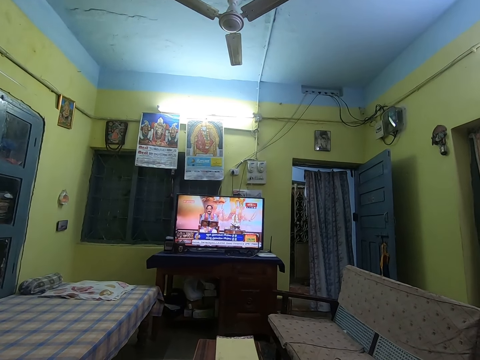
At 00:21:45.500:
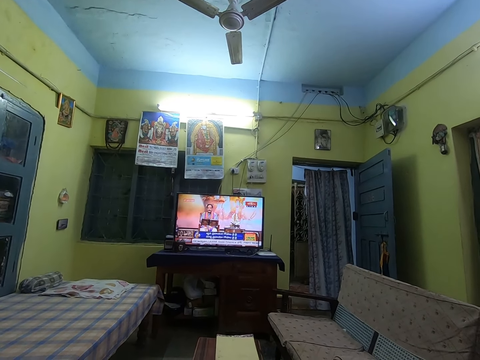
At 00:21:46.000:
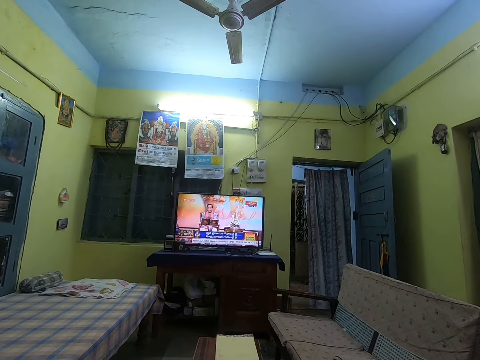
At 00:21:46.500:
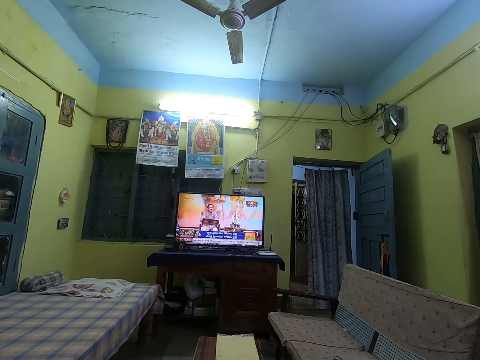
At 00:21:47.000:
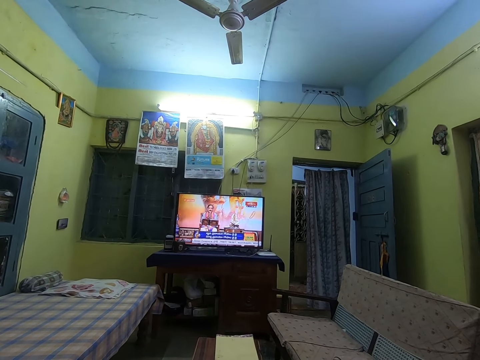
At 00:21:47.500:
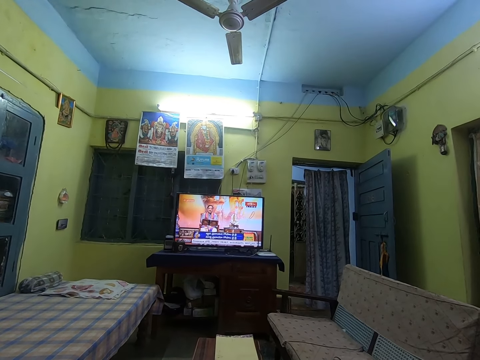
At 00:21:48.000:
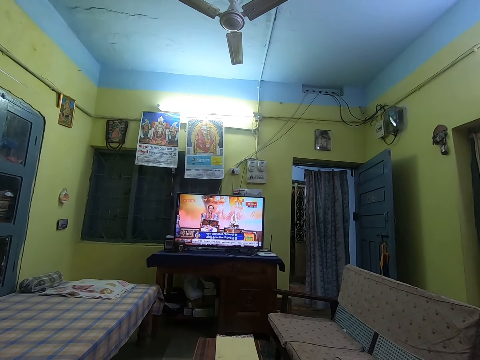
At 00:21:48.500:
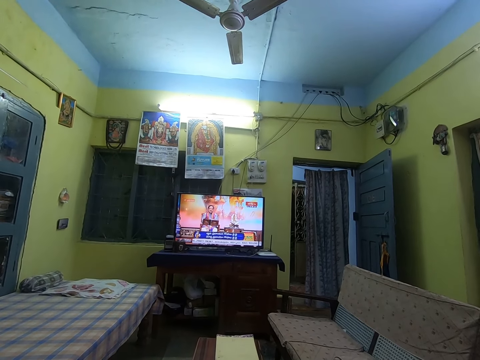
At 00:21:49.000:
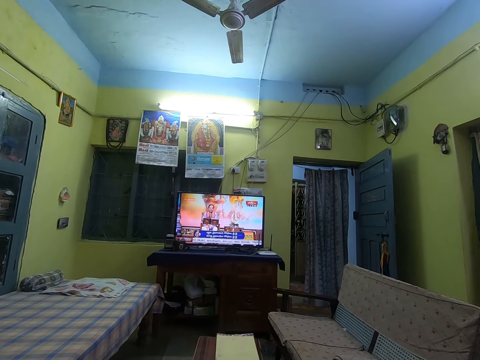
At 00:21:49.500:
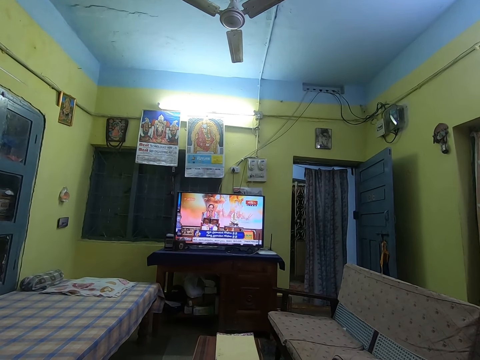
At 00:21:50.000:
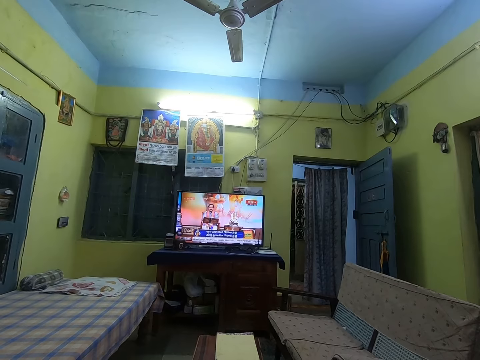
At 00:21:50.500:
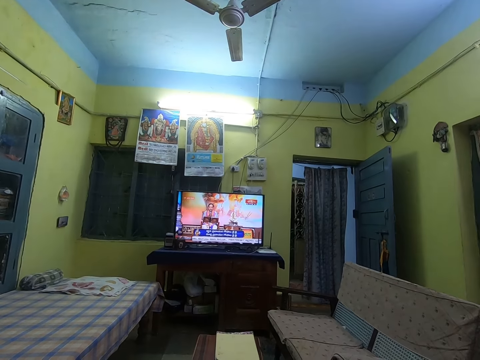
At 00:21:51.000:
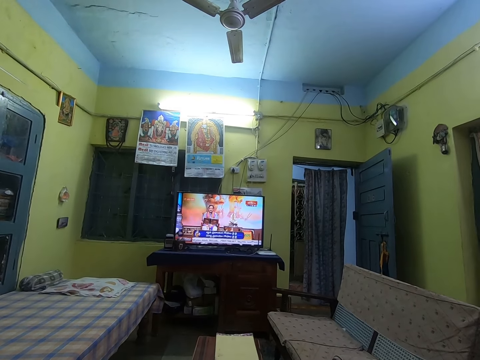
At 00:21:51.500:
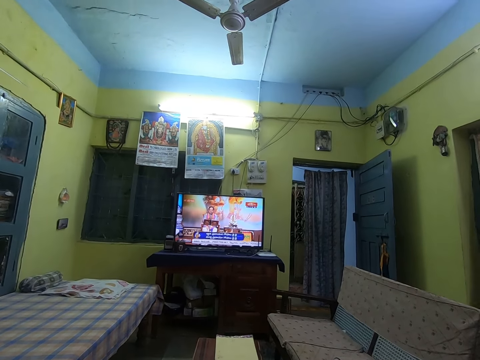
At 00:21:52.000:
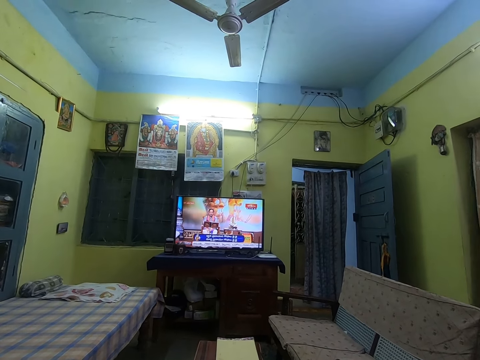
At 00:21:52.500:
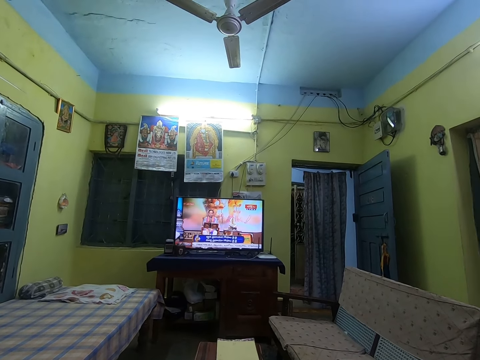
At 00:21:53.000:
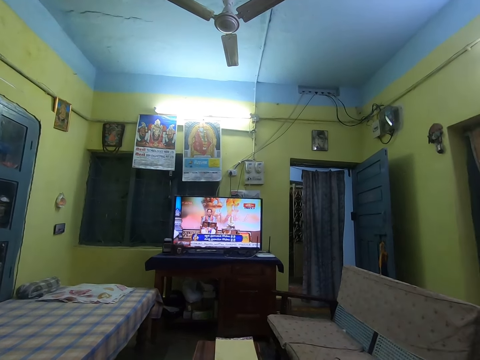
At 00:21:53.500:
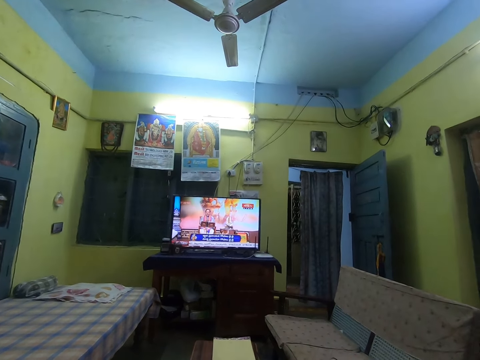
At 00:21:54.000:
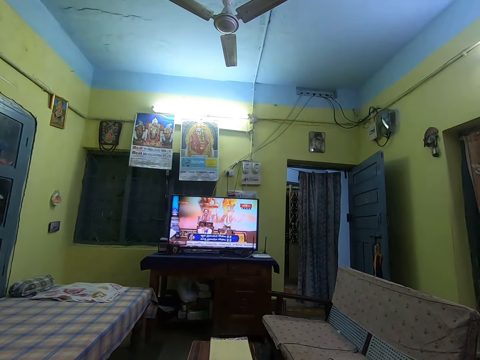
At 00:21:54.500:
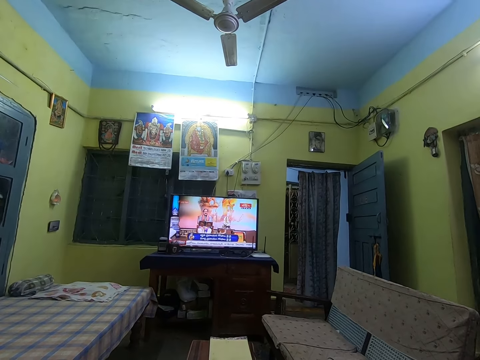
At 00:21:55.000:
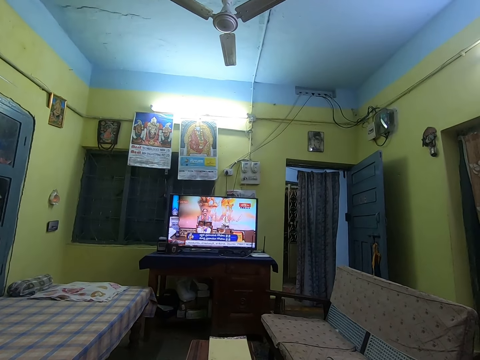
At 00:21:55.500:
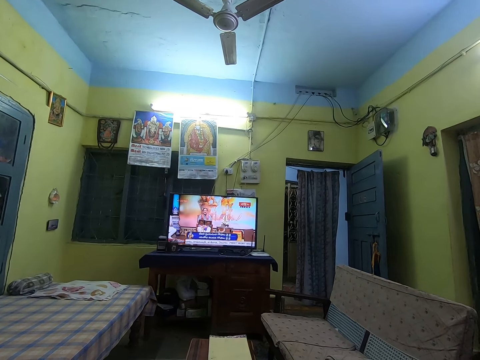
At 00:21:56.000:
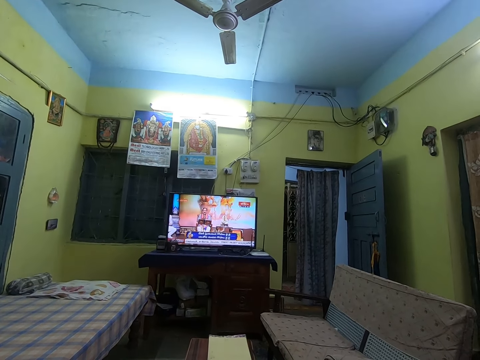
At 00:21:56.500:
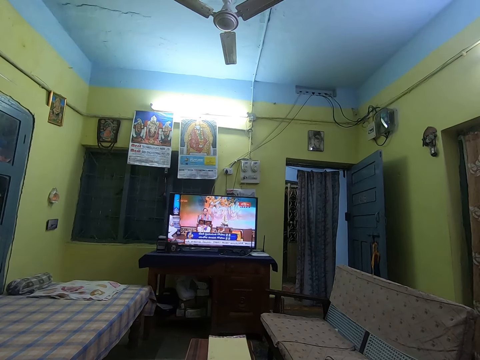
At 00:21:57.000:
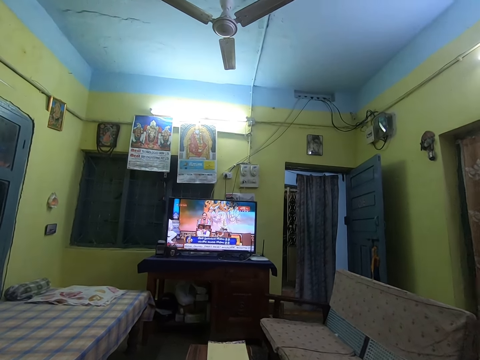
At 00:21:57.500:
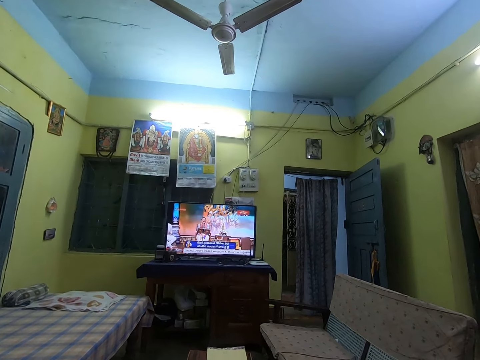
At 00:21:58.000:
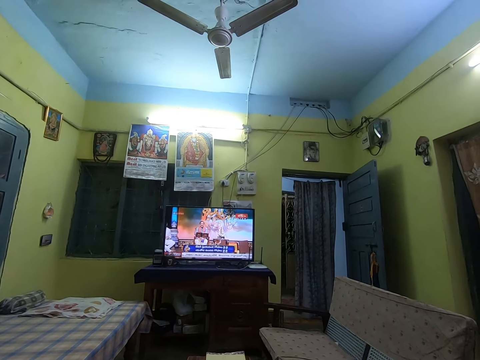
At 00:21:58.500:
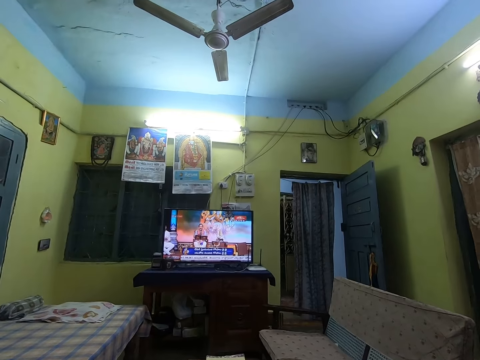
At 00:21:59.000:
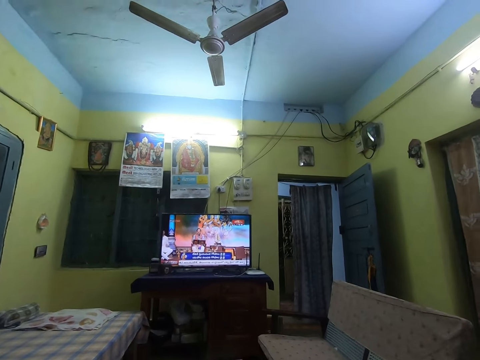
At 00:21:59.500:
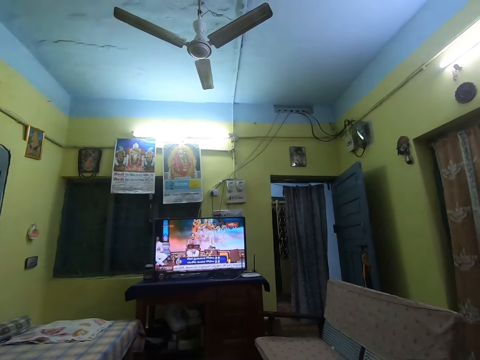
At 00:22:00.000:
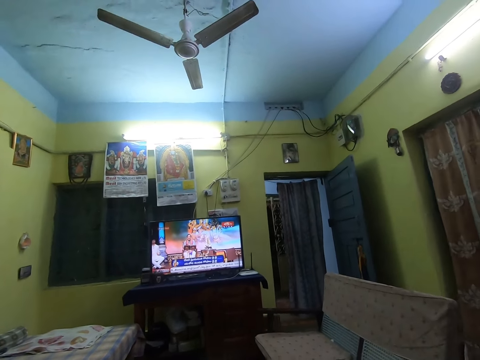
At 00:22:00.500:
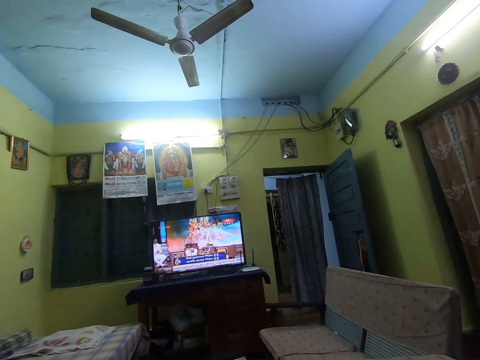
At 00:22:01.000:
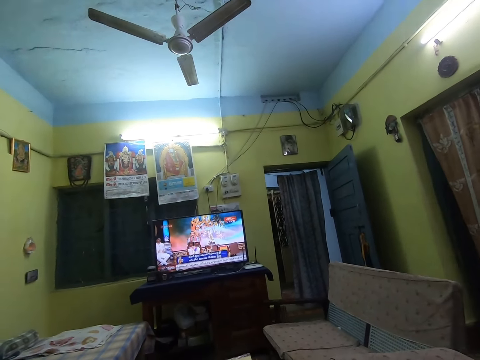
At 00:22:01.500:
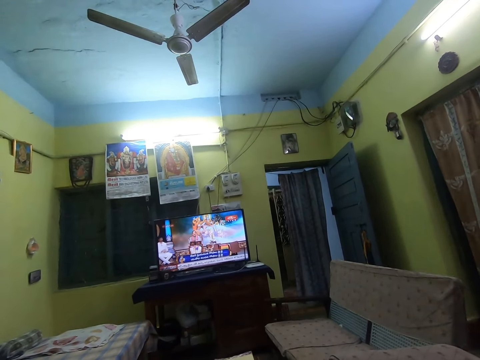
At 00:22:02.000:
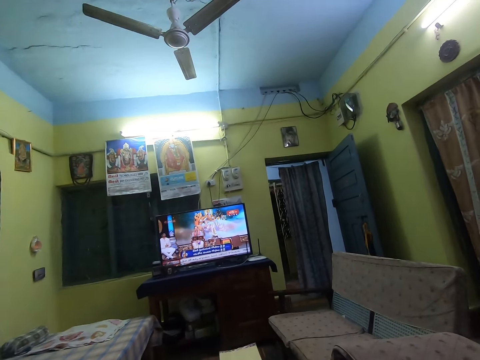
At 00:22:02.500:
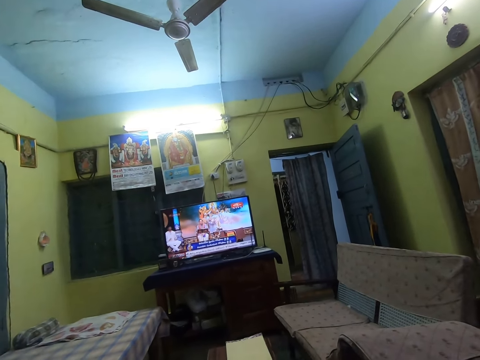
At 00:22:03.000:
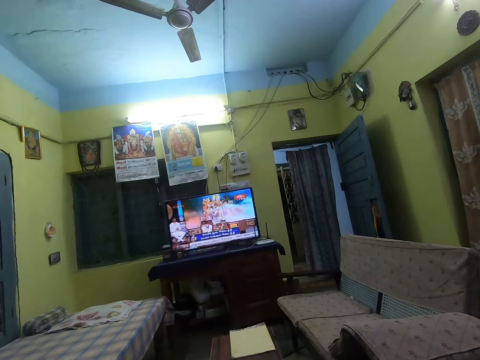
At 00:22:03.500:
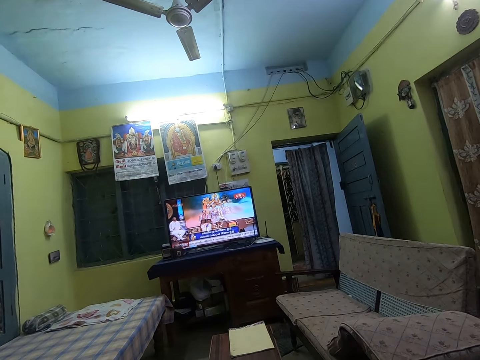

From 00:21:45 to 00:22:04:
The camera wearer watches television. They sing along to music from the television in the house. They look around. They watch television. They watch it again.

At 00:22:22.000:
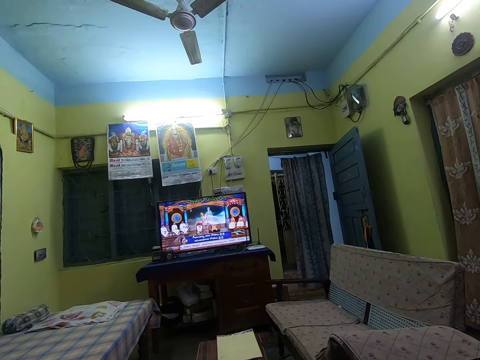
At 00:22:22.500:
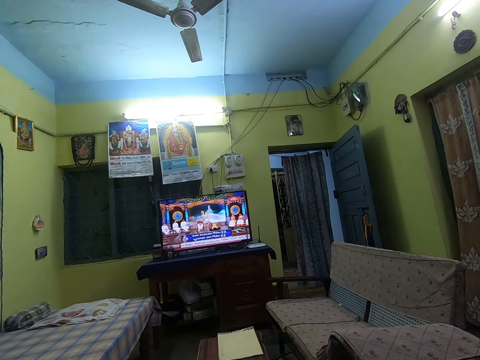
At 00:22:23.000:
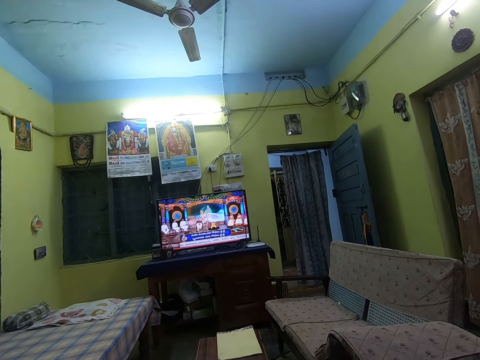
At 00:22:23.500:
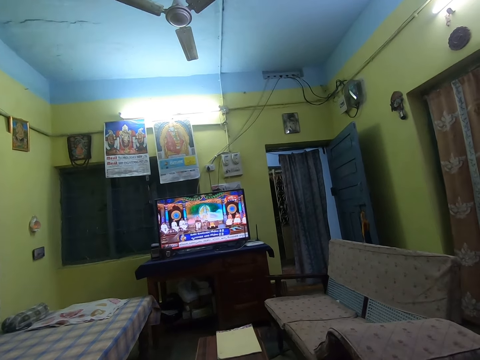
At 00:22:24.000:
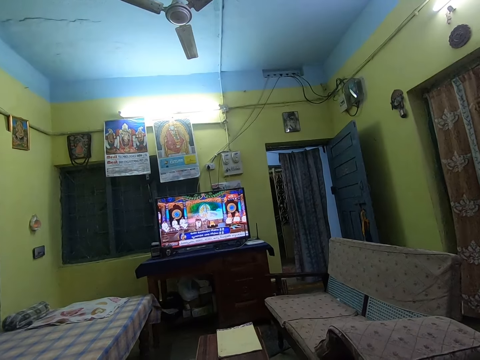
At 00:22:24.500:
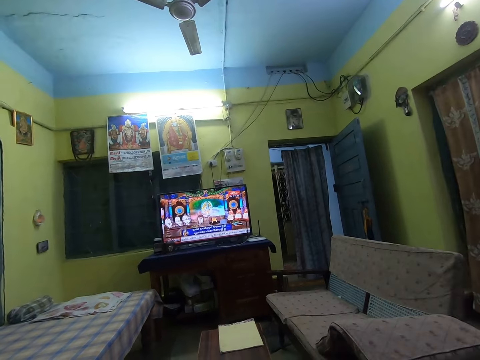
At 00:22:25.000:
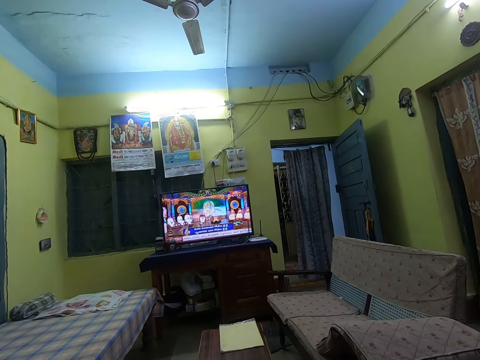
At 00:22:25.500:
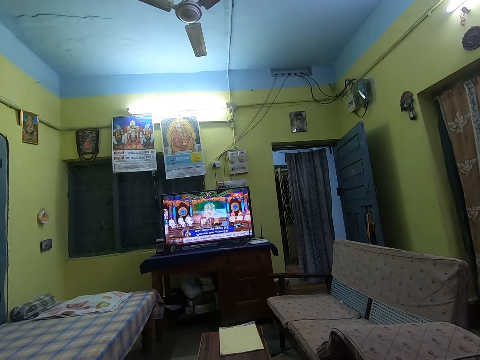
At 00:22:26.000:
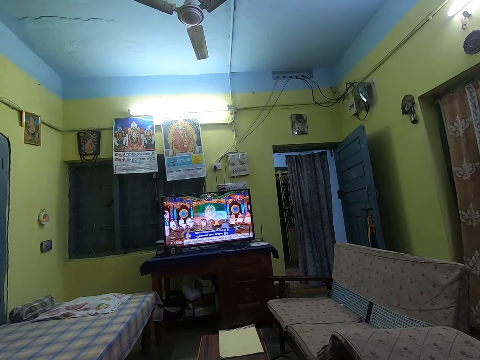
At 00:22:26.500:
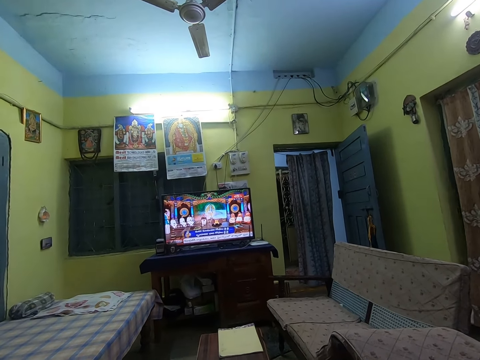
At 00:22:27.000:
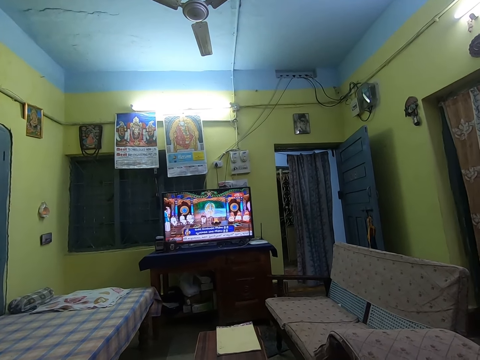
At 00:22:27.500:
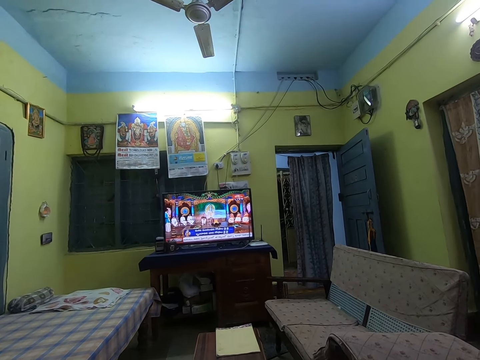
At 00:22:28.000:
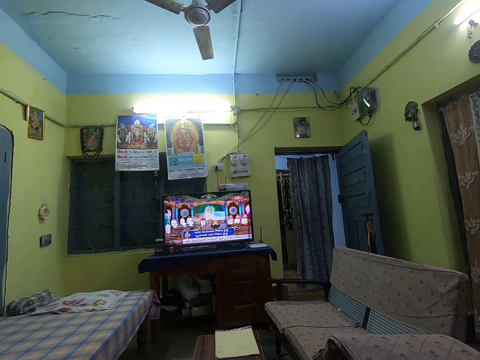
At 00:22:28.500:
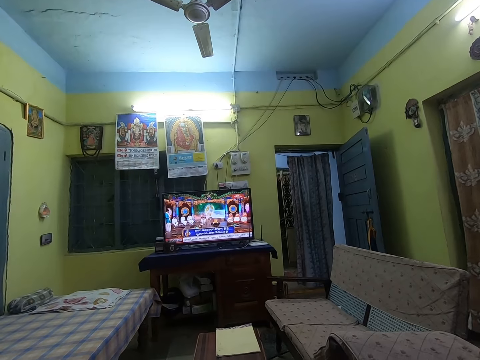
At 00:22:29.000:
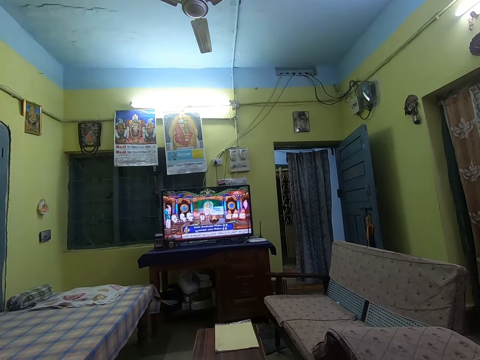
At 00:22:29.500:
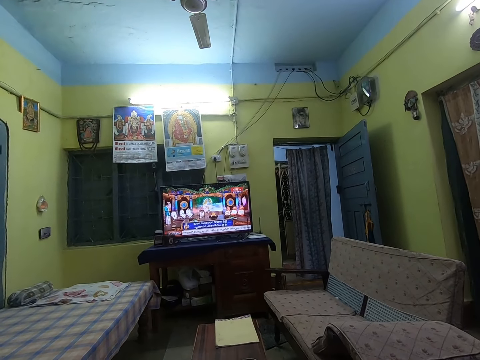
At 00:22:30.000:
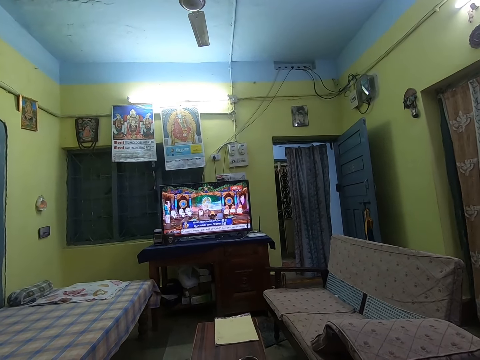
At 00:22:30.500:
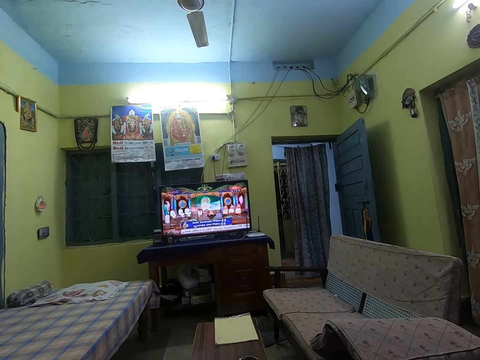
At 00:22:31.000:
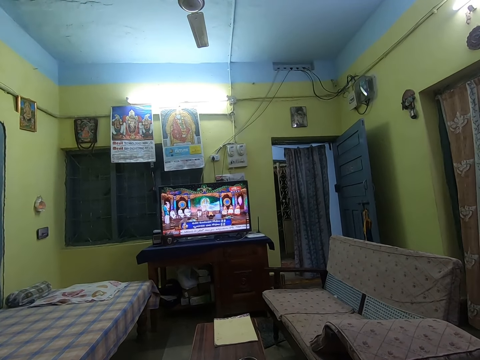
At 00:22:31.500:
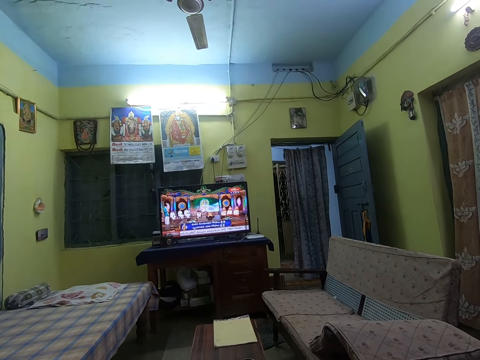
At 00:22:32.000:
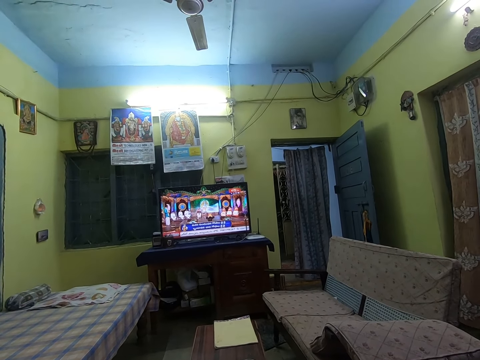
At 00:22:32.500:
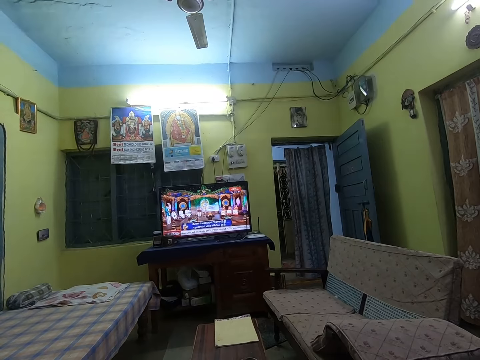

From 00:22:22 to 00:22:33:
The camera wearer watches television. They watch it again.
